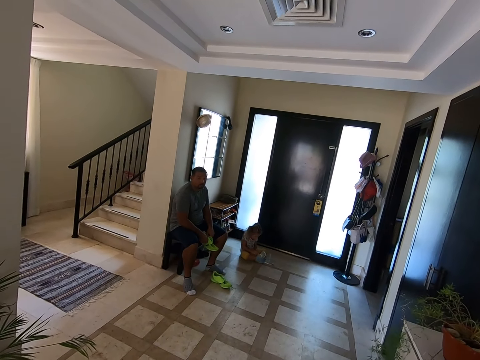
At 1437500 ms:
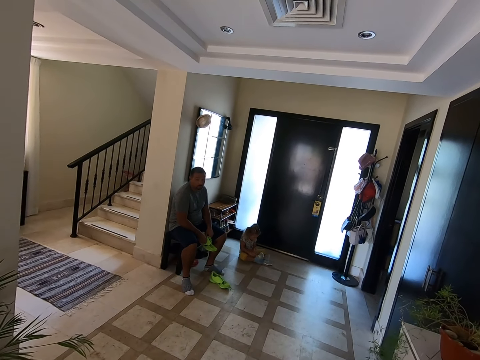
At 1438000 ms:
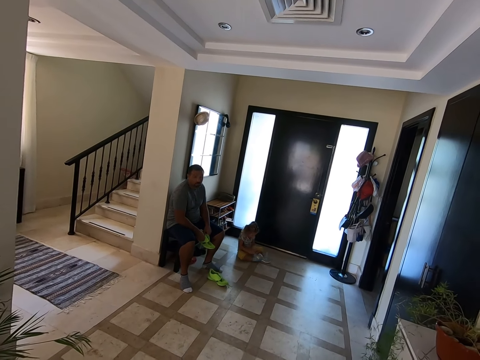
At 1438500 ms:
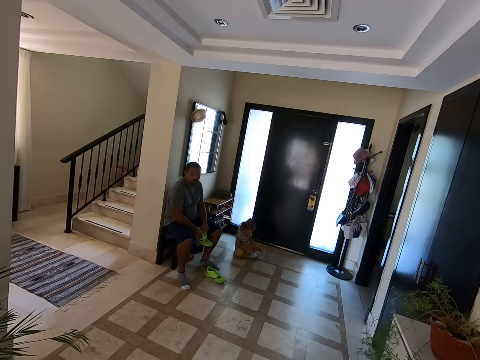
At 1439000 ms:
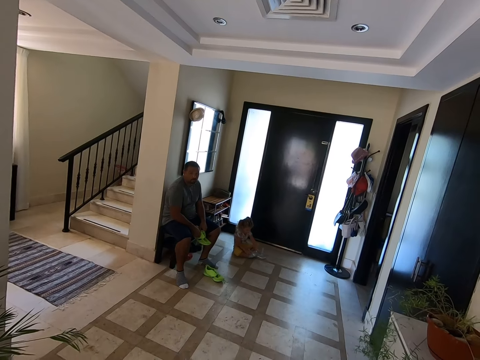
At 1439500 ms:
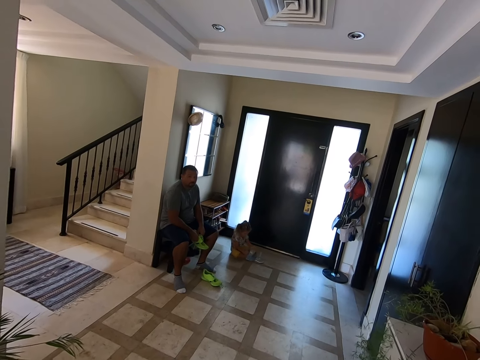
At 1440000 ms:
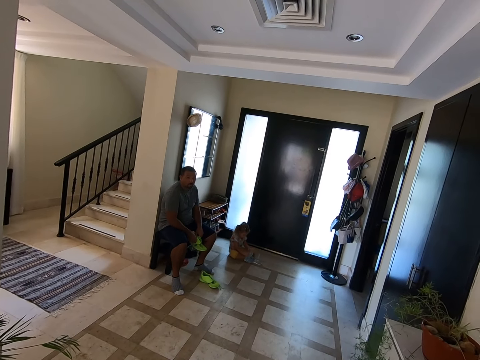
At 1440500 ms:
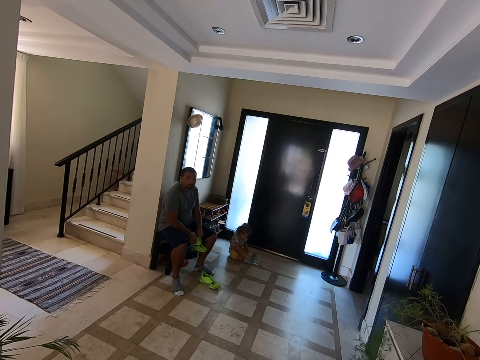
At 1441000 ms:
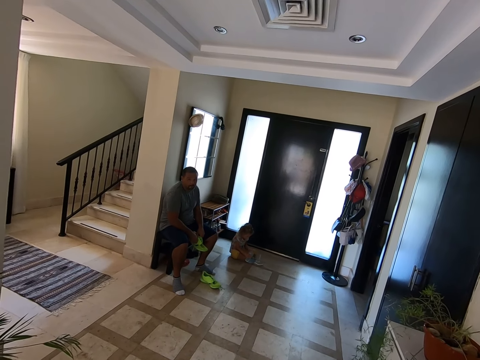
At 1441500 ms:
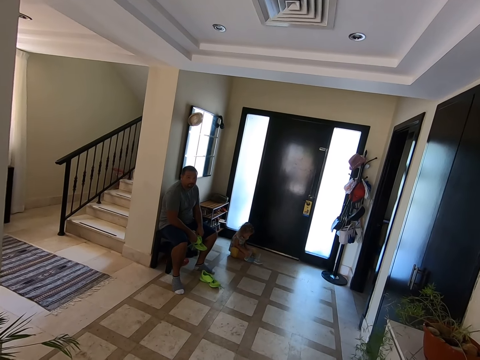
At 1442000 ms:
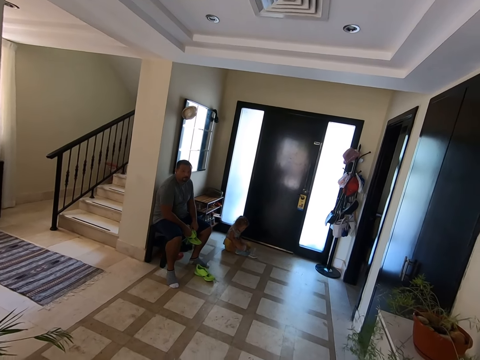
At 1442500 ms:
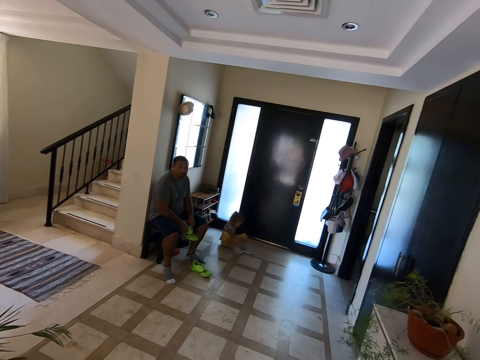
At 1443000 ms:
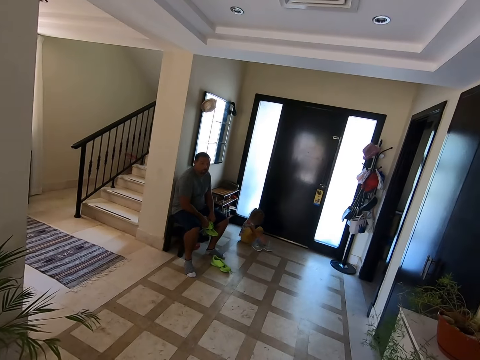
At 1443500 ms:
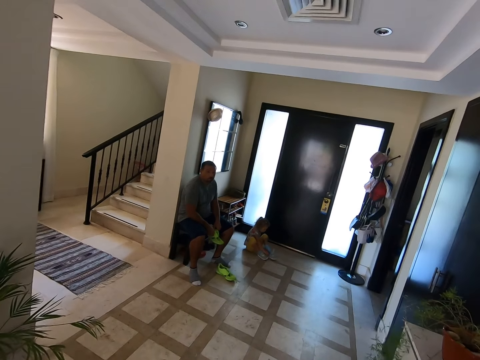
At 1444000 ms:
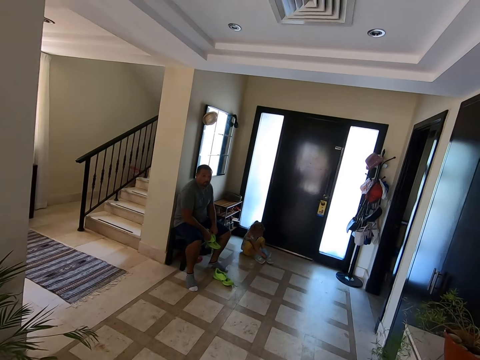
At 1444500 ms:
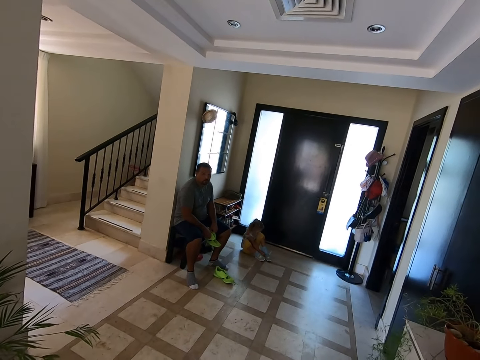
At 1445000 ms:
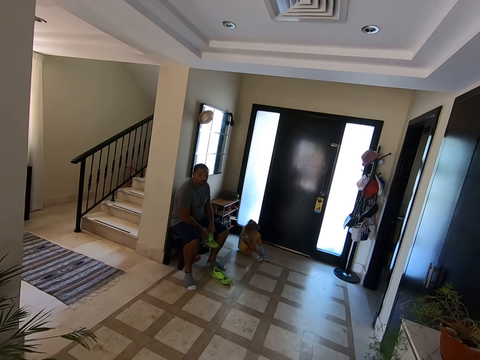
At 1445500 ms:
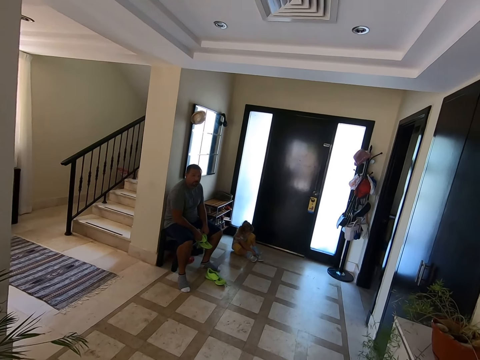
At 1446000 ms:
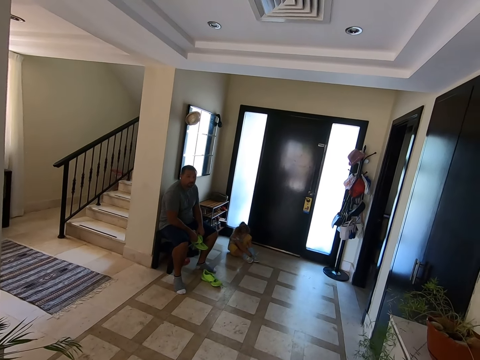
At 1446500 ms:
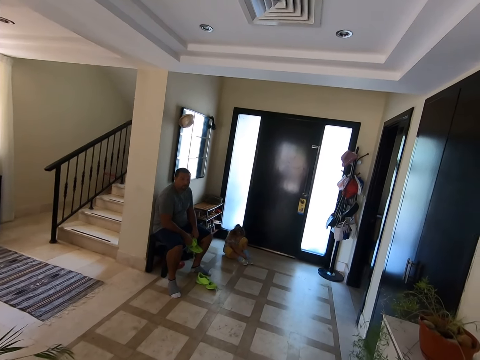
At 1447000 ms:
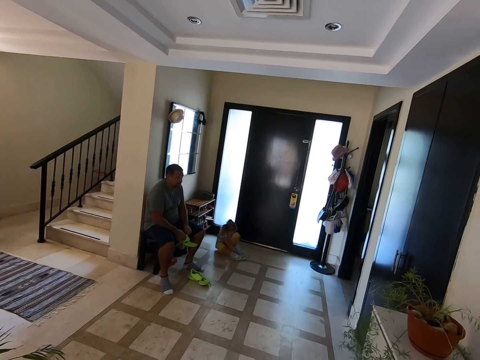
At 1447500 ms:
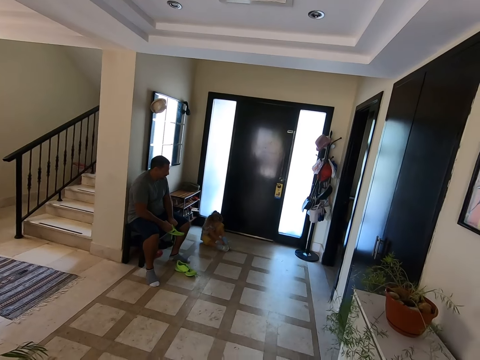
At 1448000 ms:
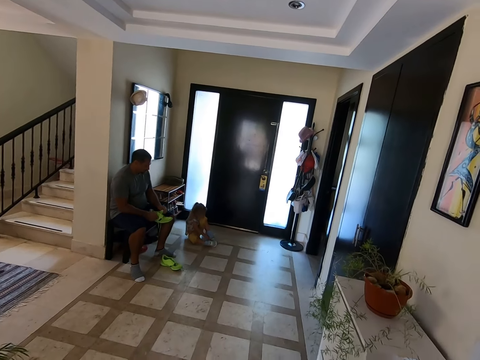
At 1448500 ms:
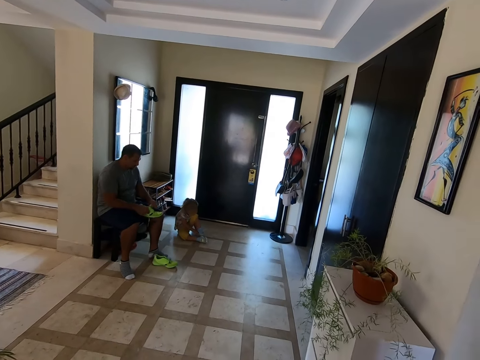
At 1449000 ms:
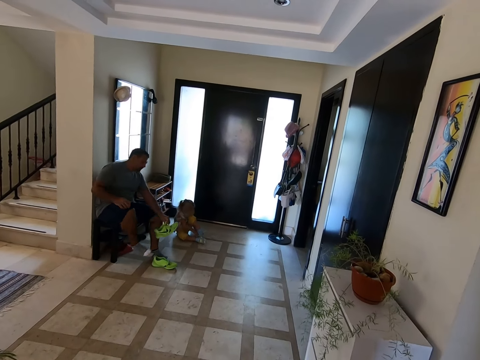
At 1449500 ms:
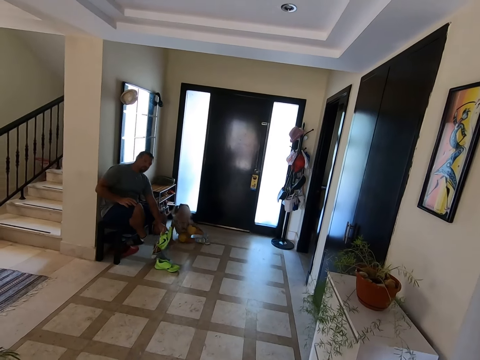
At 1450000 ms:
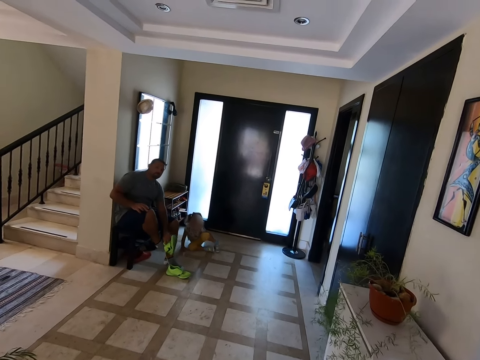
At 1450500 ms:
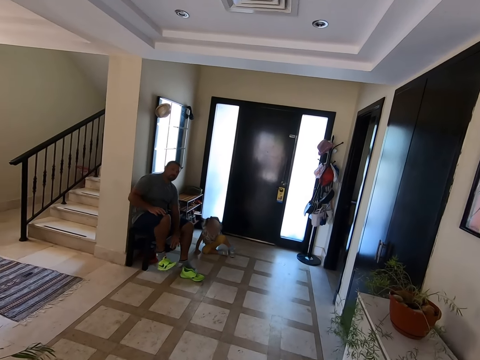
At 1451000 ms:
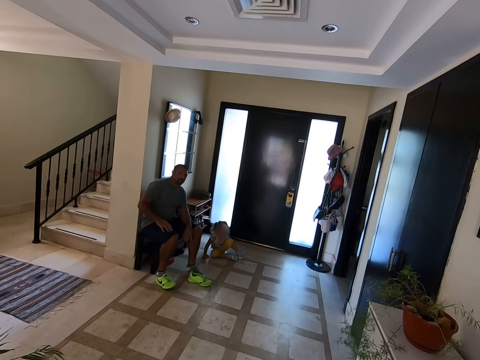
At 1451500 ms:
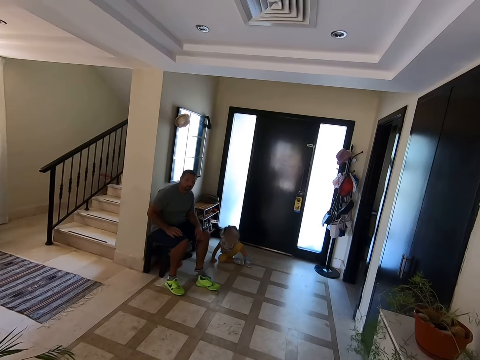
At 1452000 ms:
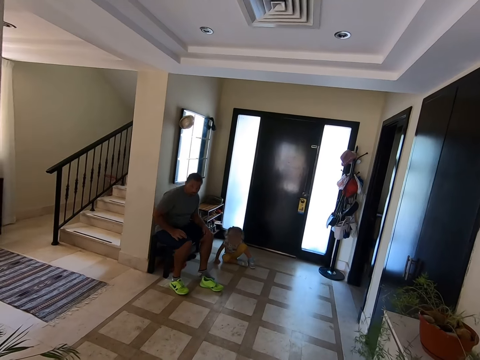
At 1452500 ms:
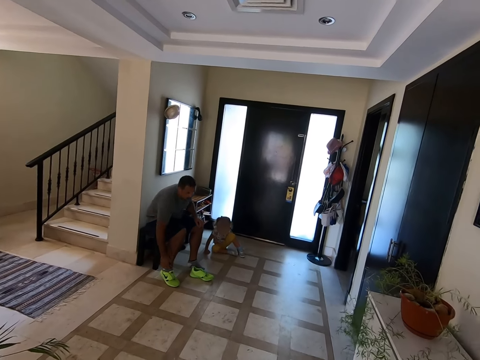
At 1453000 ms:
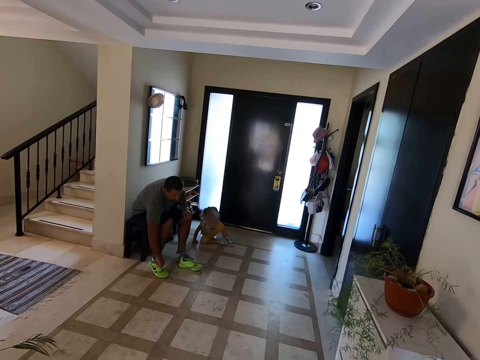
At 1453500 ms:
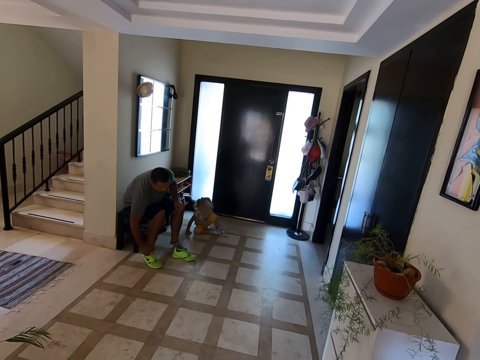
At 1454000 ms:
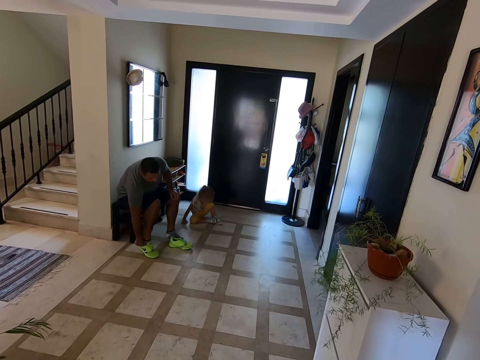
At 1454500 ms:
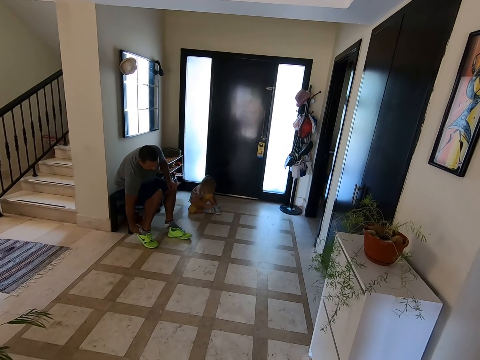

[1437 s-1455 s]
The camera wearer converses with a man. They look at the man. The man puts on the shoe. The camera wearer converses with the man.

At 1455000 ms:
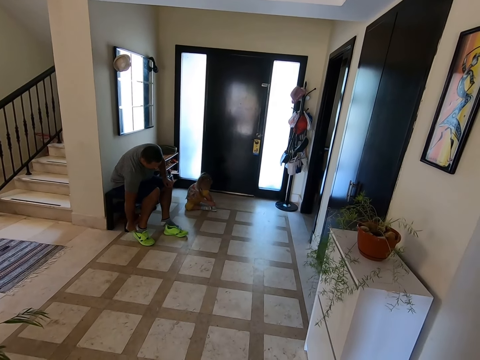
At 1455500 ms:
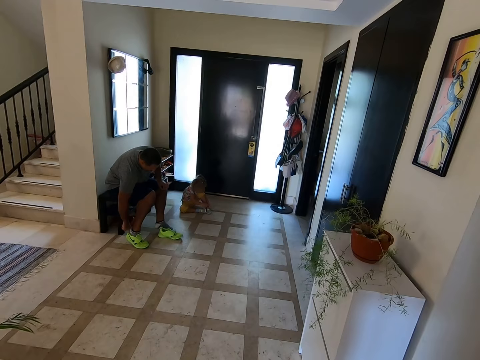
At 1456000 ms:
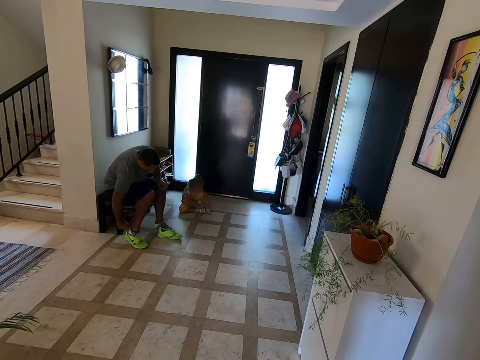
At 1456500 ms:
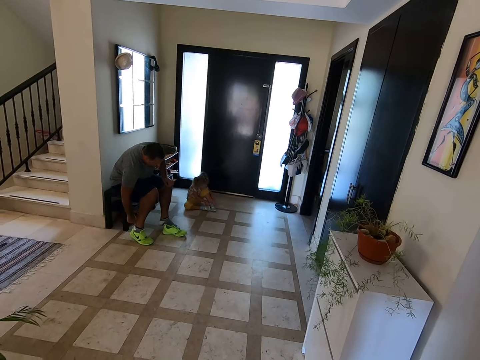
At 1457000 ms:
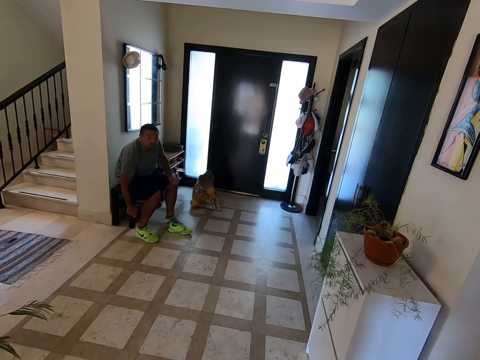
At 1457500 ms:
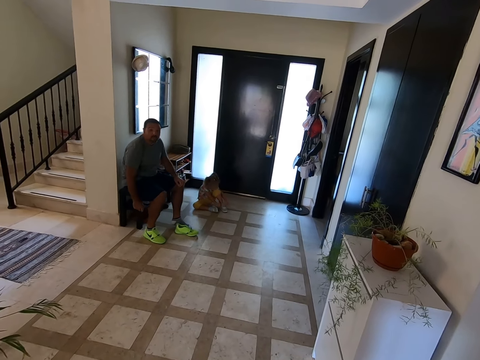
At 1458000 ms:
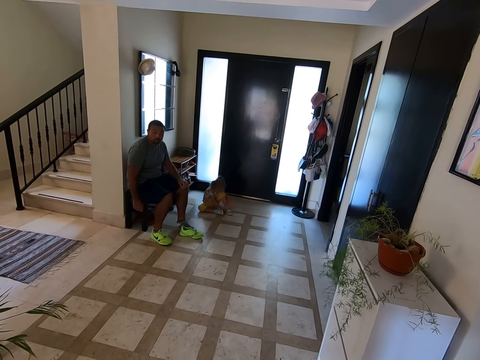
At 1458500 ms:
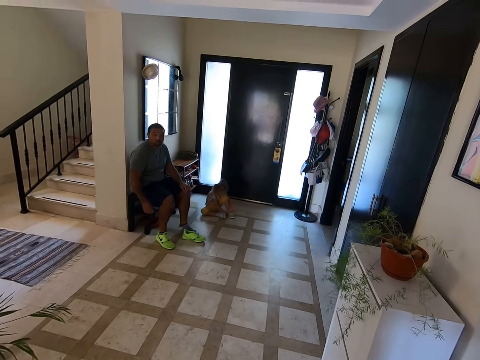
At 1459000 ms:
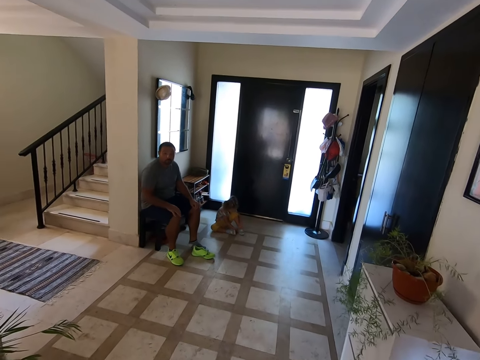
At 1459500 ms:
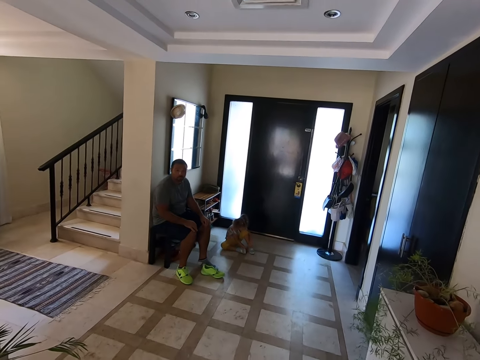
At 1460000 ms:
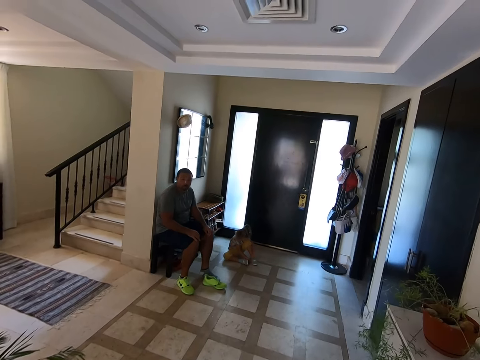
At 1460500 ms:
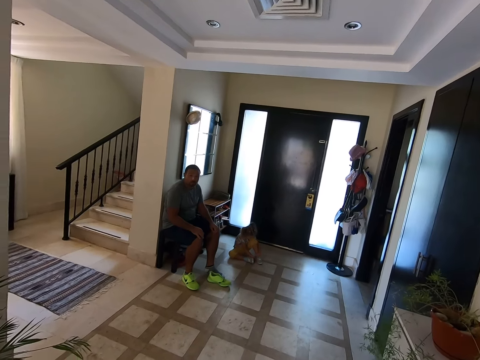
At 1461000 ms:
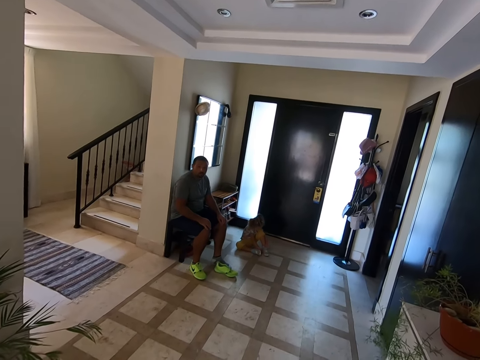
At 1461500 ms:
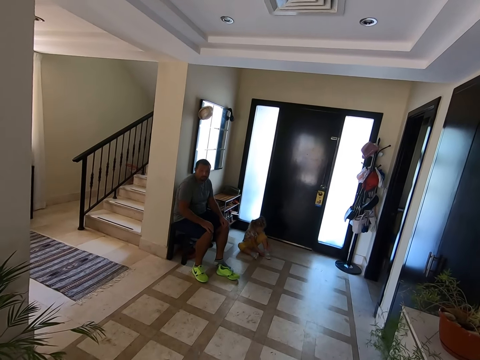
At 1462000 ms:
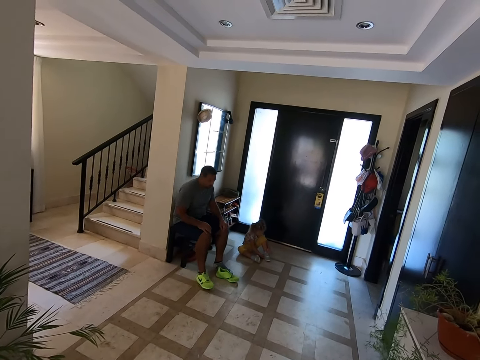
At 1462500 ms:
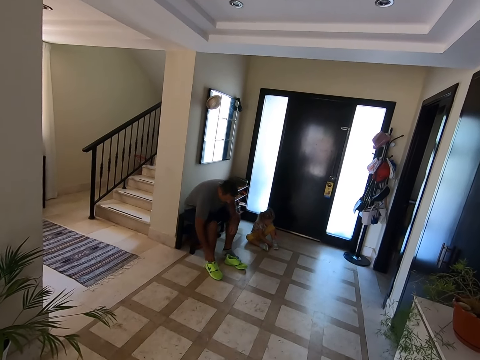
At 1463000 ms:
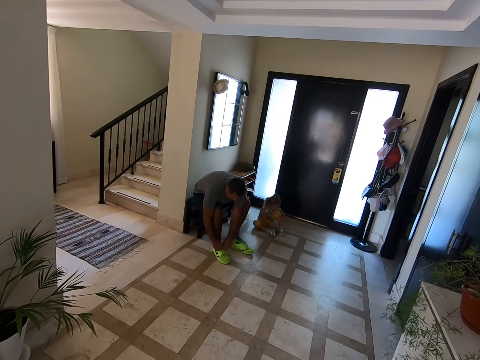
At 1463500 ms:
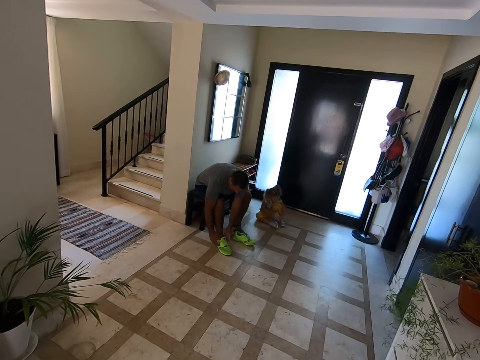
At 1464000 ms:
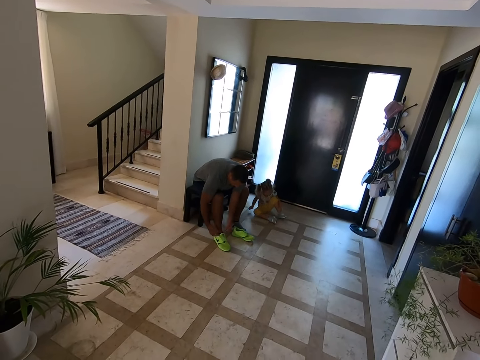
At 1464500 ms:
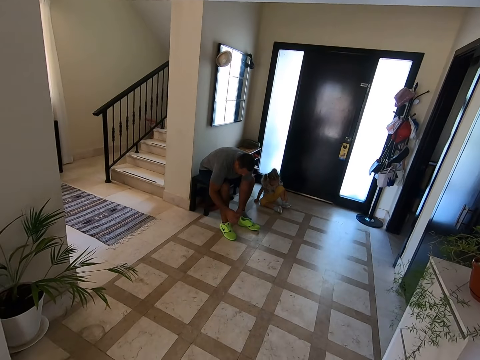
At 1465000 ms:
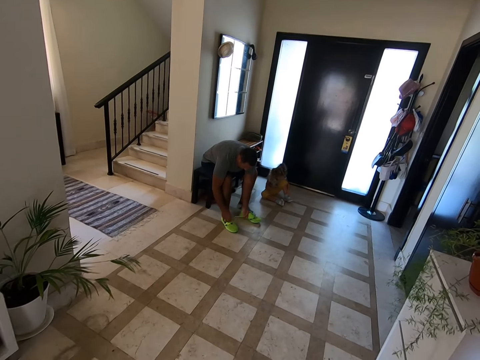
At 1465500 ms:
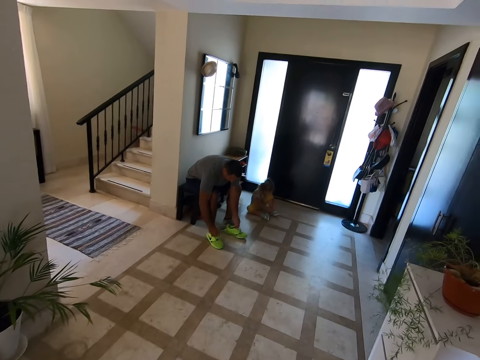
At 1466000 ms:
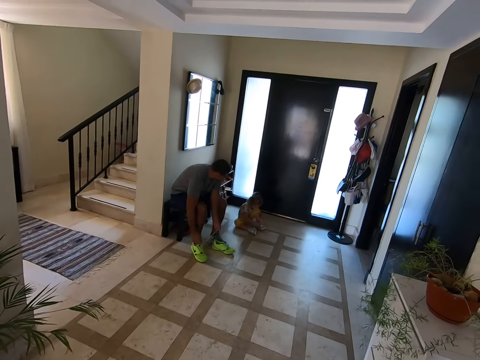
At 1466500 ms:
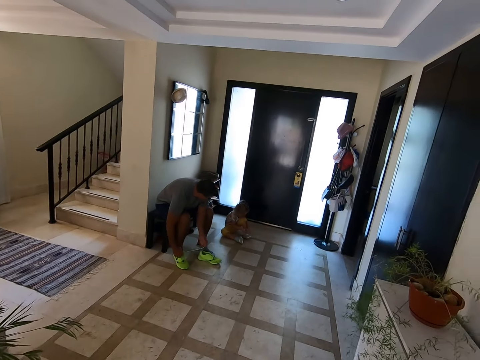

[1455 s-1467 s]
A man converses with the camera wearer. The camera wearer looks at the man. The man ties the shoe laces.
